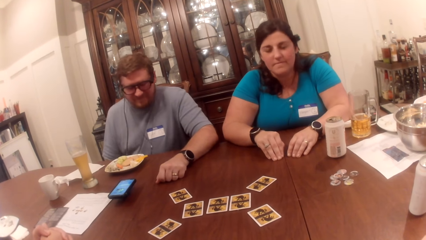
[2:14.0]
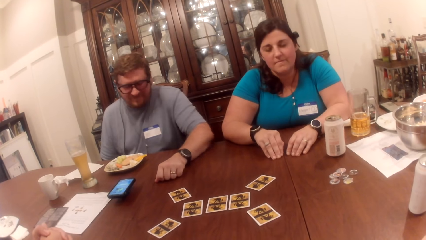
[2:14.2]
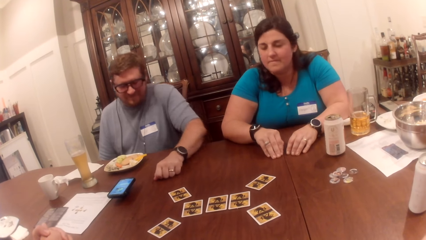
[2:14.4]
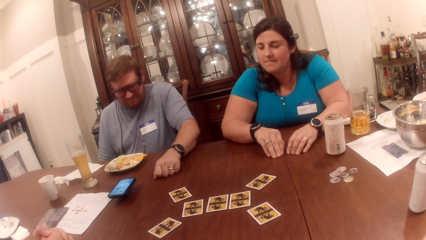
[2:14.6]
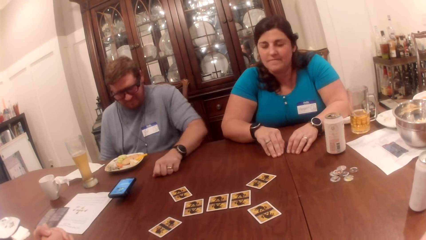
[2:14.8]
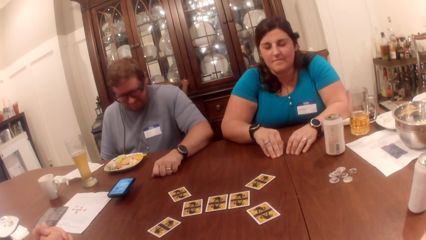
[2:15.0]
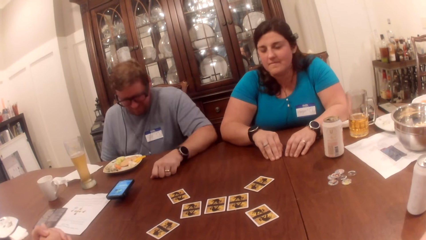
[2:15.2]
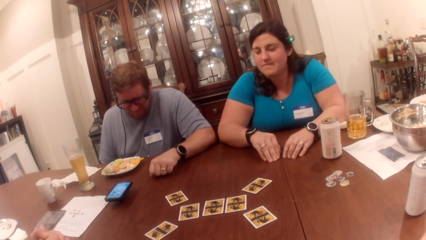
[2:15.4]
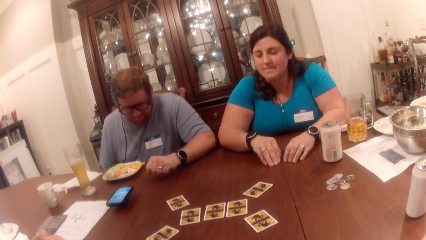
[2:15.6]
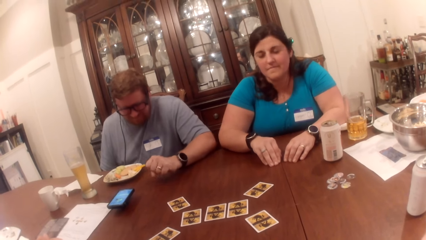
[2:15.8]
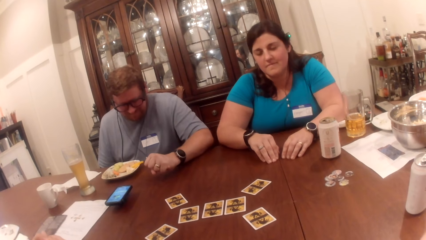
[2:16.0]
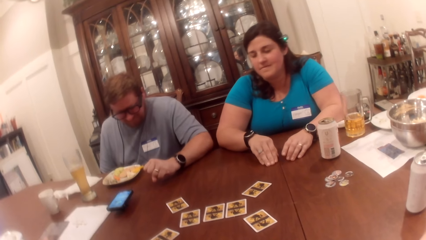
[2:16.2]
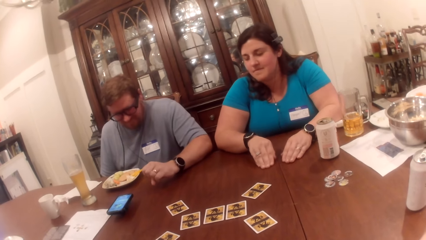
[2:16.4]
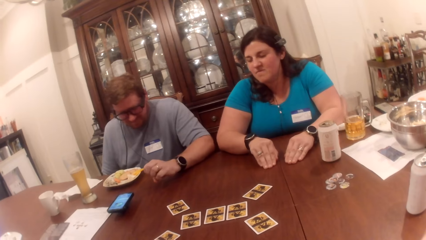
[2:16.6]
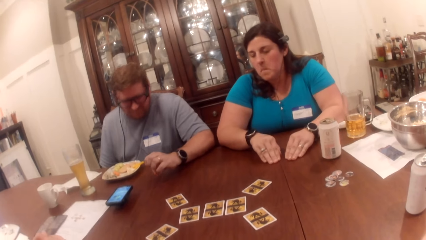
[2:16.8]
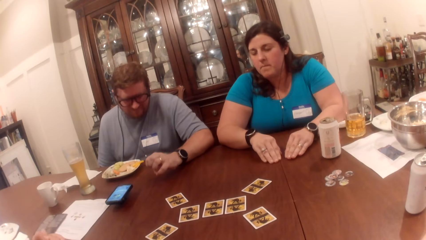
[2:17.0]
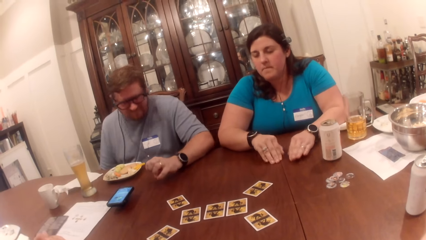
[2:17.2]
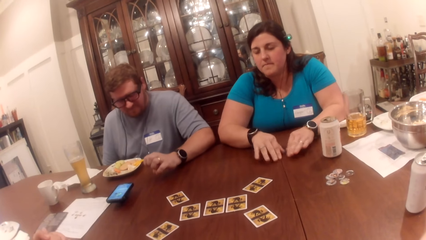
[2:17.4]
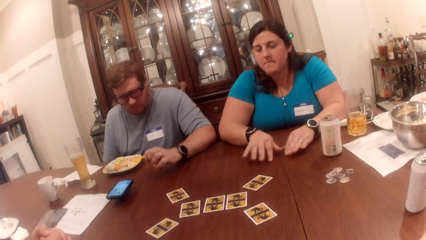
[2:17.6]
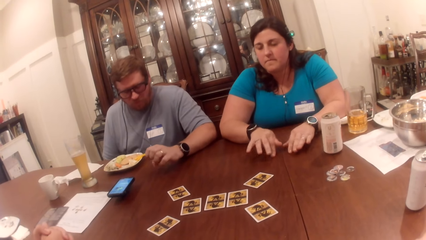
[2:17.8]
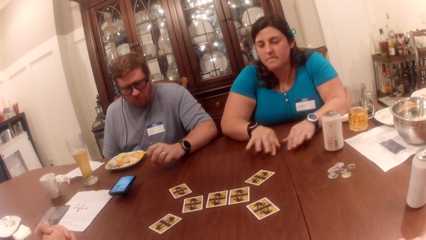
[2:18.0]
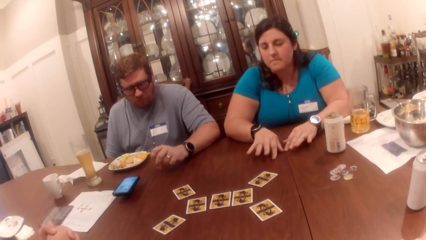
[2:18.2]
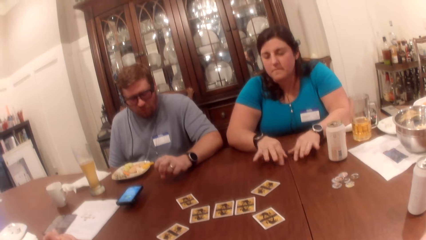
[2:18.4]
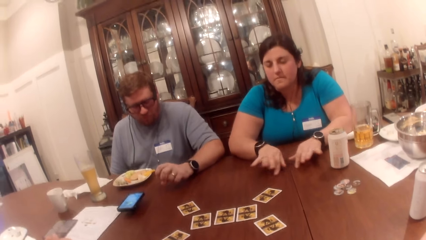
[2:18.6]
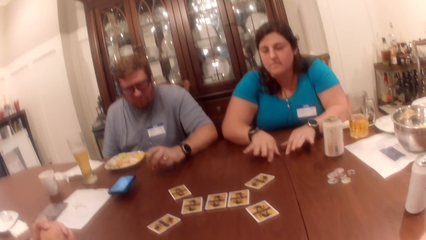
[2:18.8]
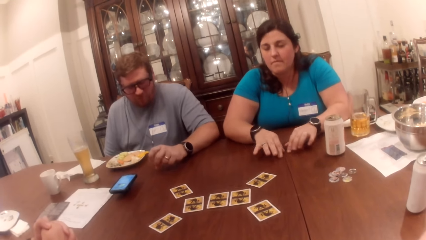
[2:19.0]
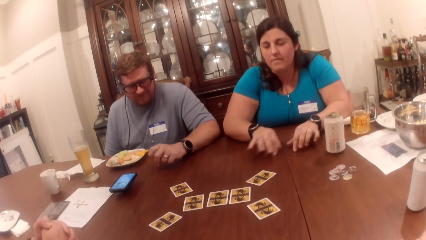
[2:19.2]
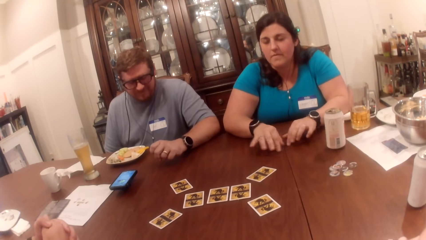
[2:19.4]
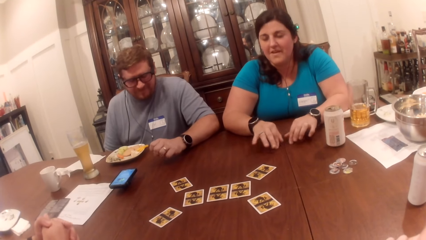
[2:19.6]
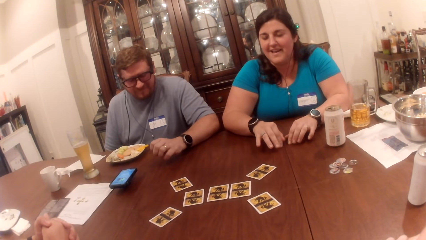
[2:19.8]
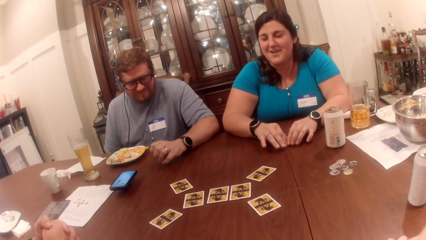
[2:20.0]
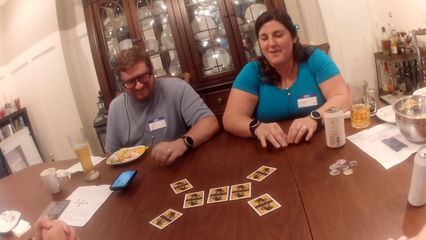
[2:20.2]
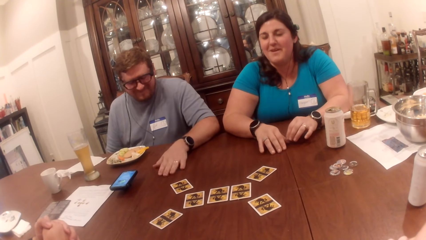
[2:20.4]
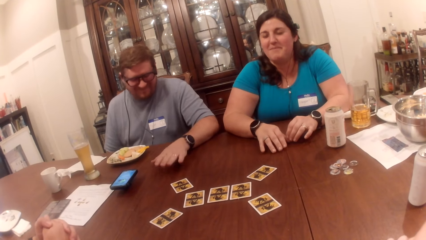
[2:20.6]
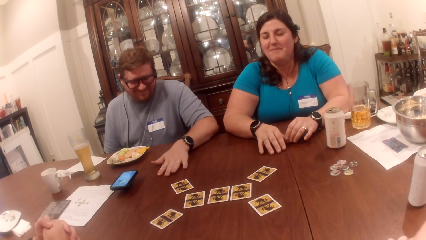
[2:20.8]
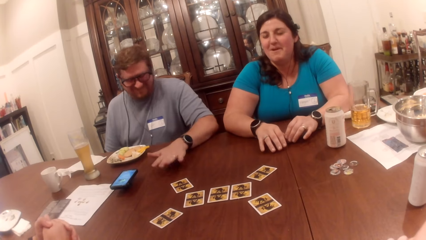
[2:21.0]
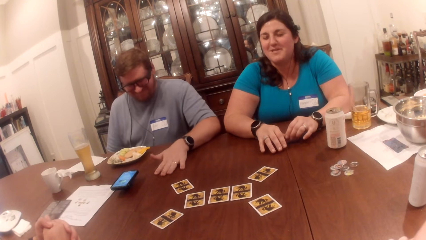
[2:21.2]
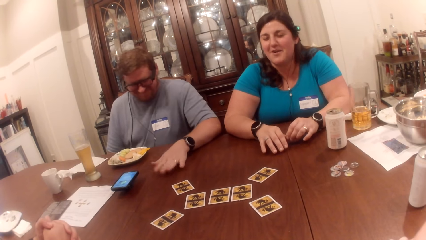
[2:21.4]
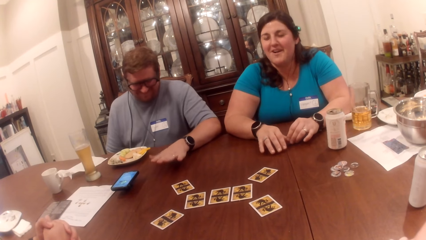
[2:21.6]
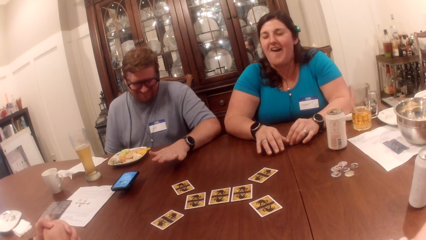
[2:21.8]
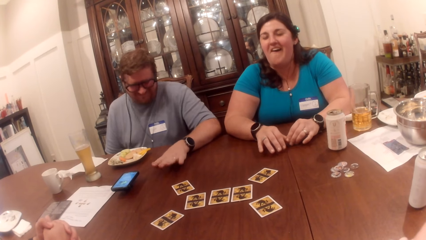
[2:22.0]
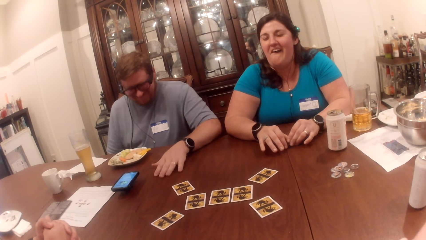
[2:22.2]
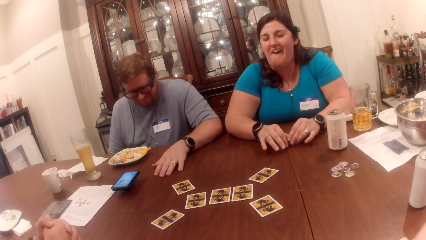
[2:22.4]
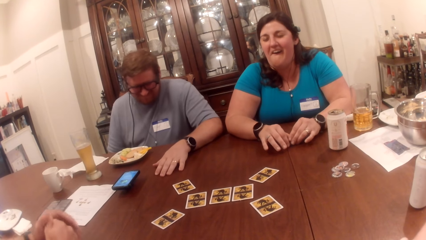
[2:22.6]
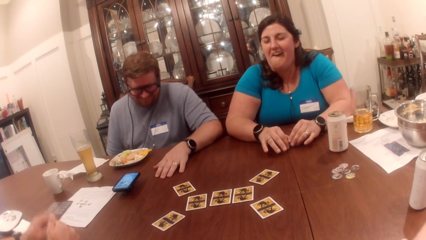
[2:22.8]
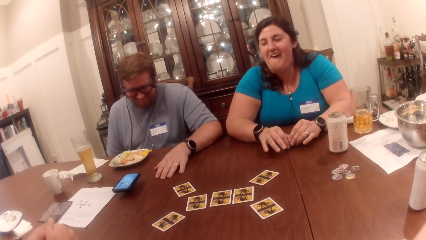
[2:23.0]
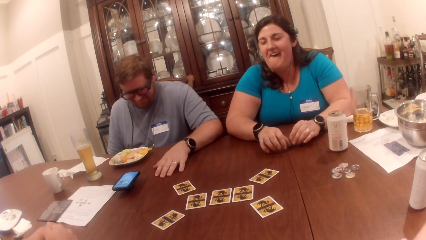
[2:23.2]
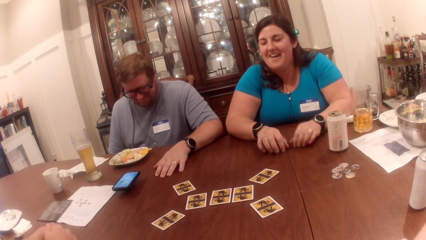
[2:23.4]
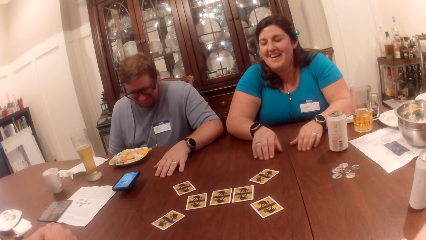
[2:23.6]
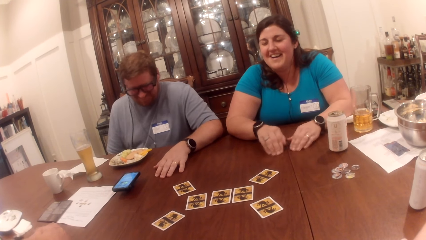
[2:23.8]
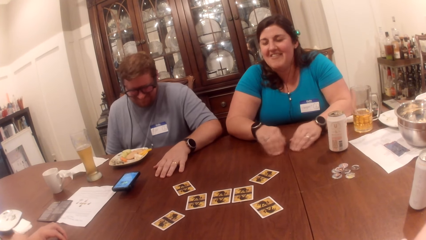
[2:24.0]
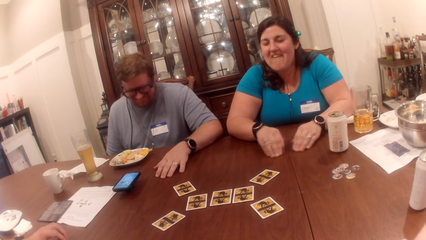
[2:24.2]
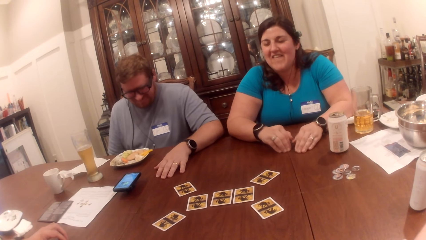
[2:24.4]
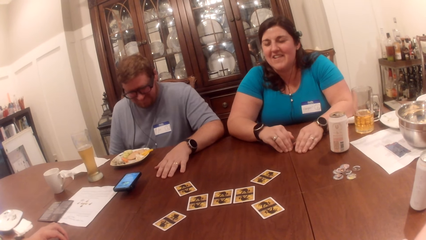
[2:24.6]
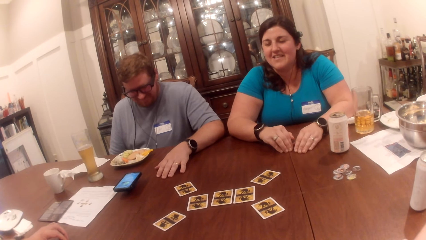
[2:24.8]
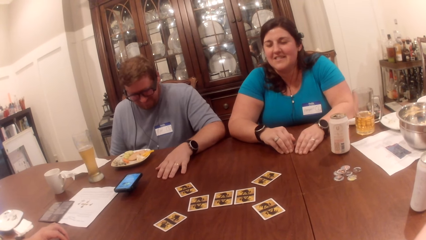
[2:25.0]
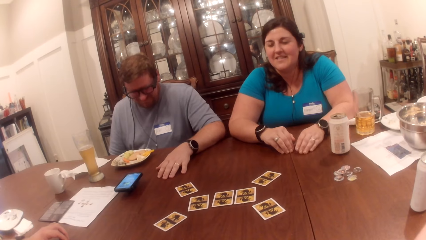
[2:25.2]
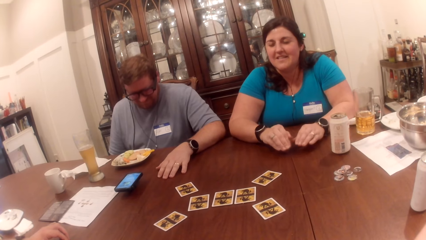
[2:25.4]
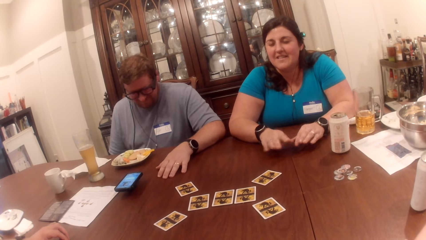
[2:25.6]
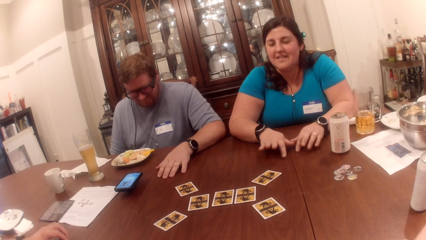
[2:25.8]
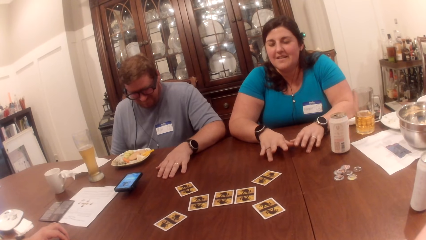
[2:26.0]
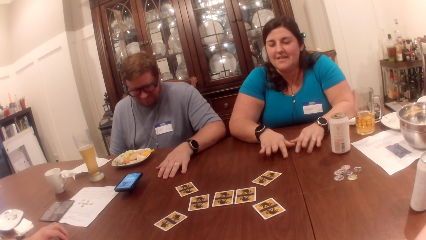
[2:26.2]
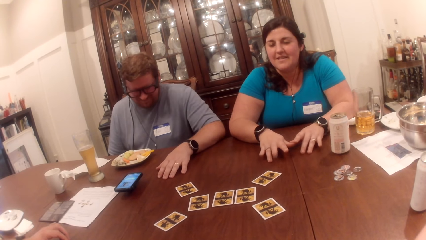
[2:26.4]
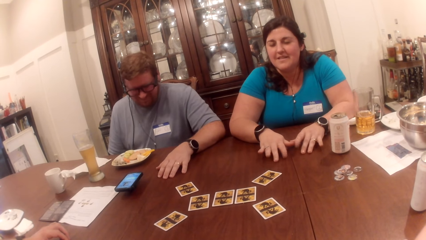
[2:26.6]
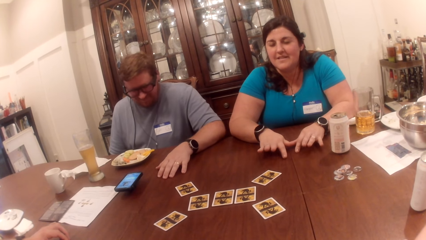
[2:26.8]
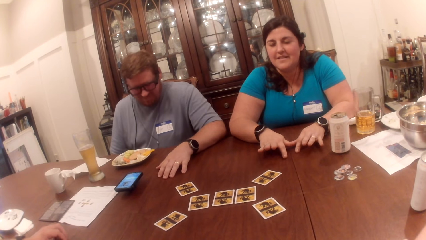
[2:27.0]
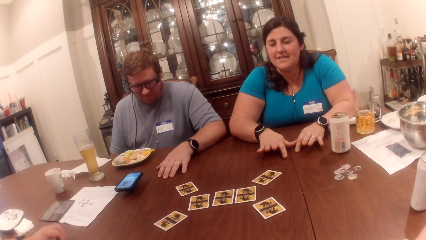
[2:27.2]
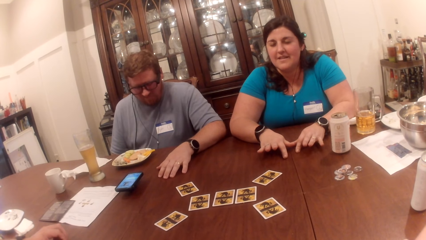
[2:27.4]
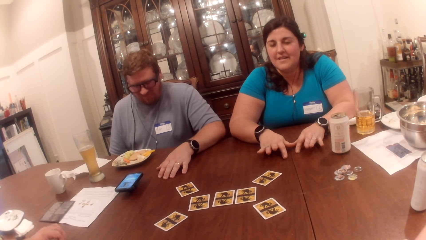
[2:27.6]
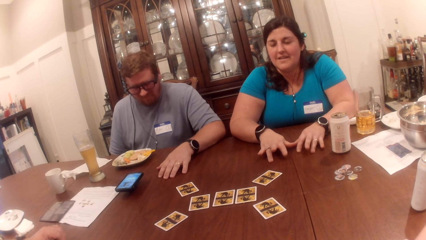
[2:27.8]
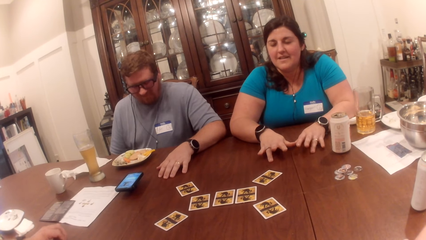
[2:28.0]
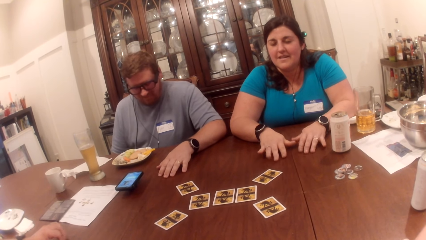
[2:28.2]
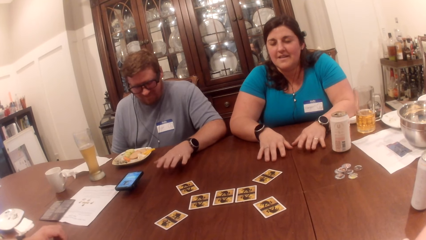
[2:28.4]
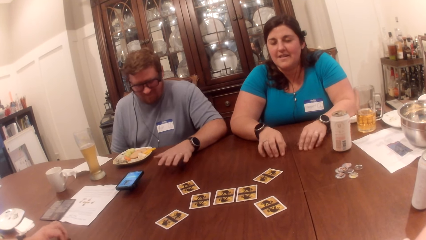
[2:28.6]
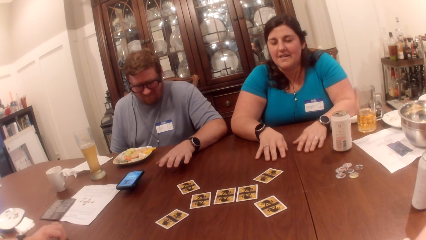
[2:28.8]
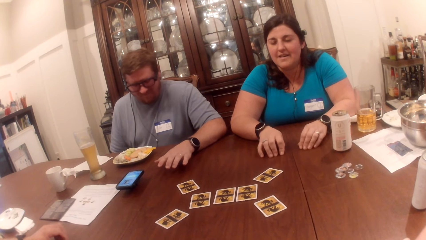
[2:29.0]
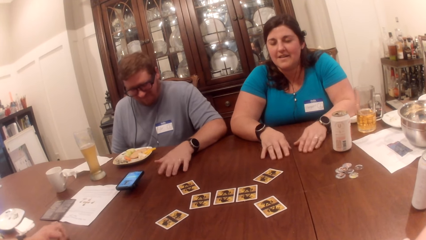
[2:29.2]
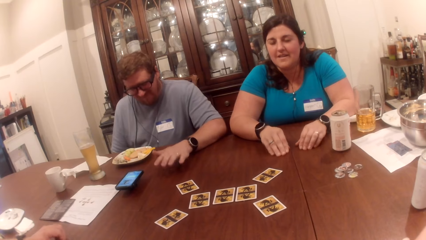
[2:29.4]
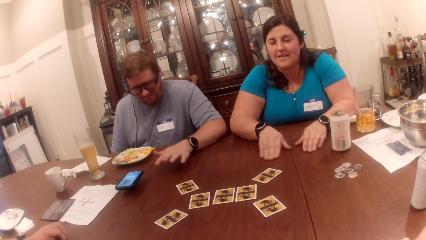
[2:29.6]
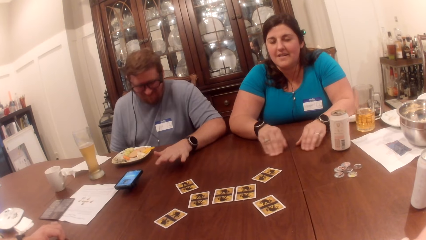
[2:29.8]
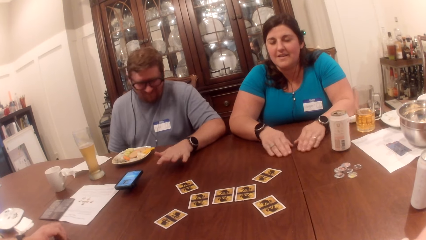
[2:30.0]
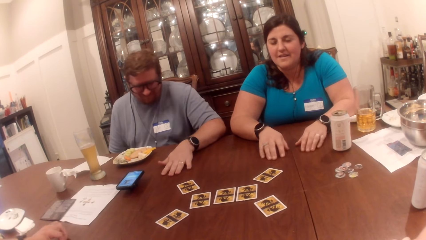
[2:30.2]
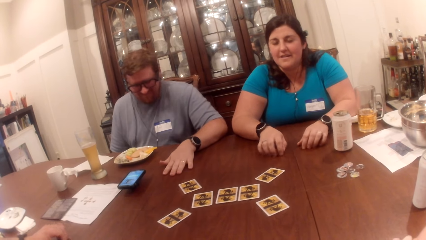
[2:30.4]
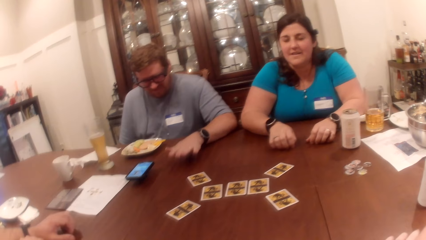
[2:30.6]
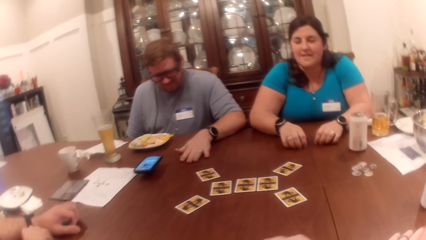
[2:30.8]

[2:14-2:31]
A lady interacts with a man, the camera wearer and another man.
